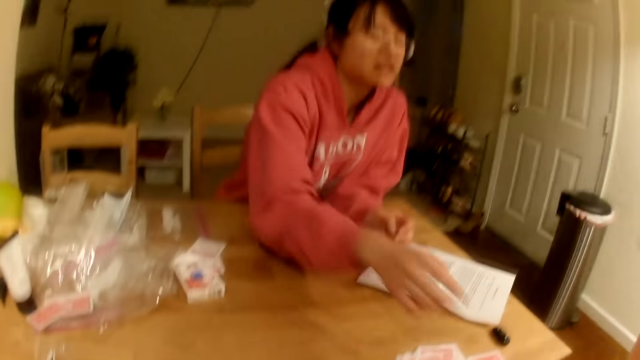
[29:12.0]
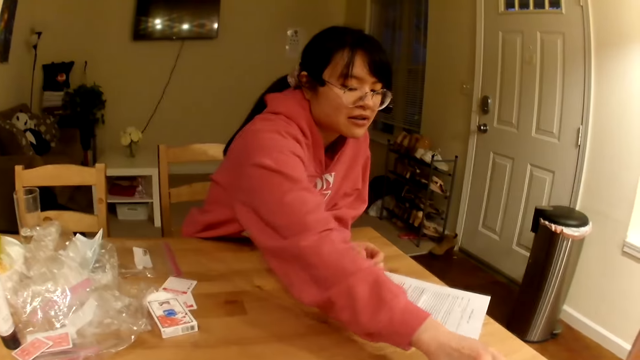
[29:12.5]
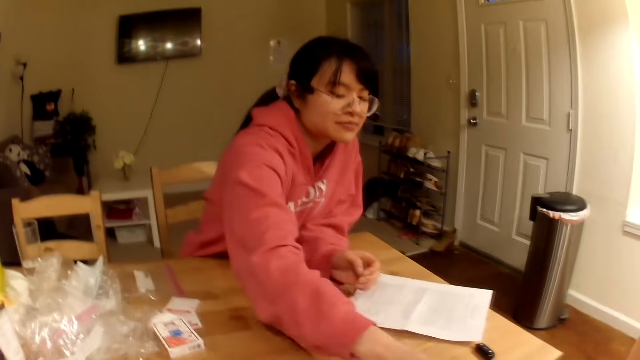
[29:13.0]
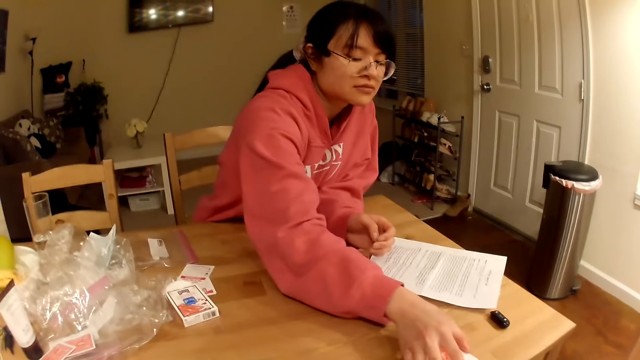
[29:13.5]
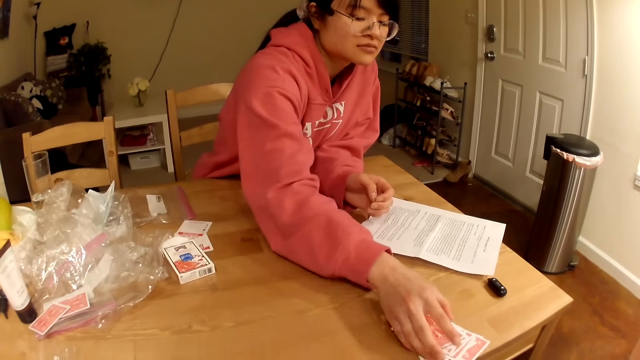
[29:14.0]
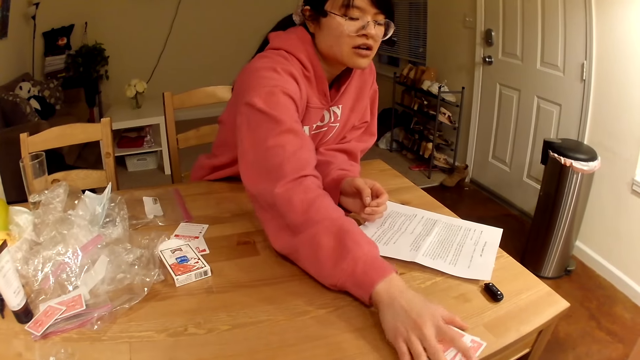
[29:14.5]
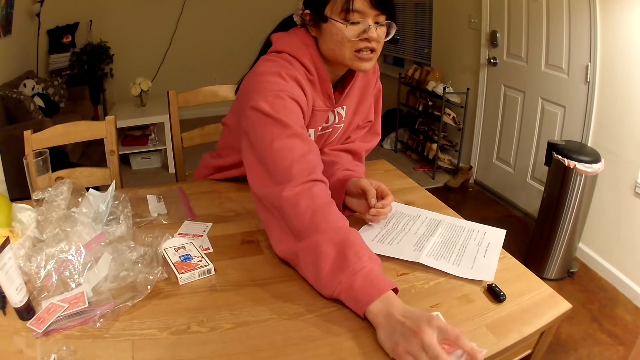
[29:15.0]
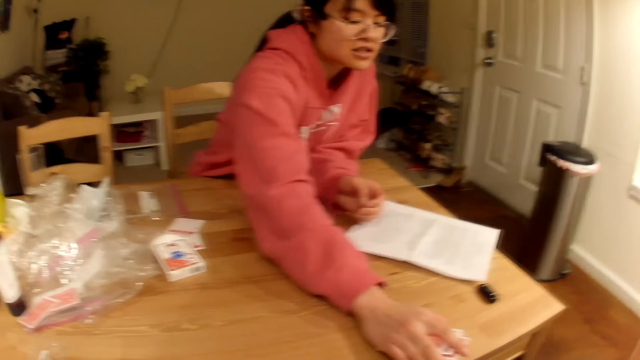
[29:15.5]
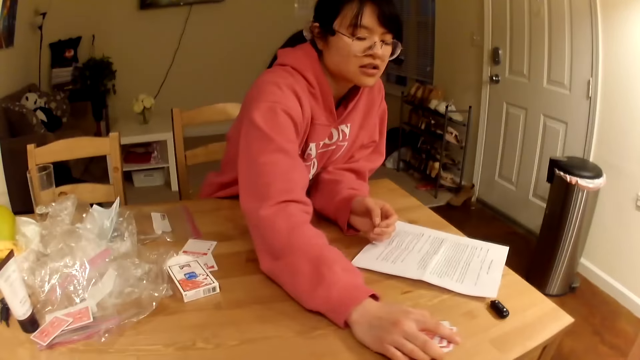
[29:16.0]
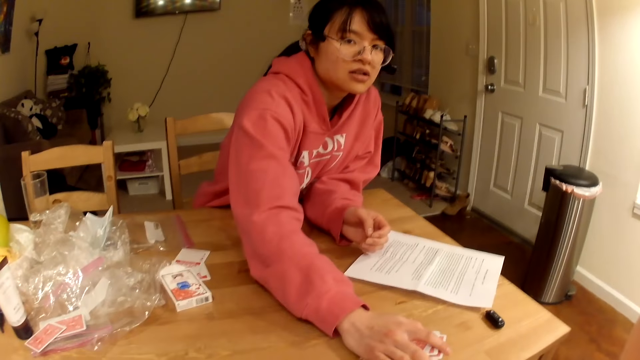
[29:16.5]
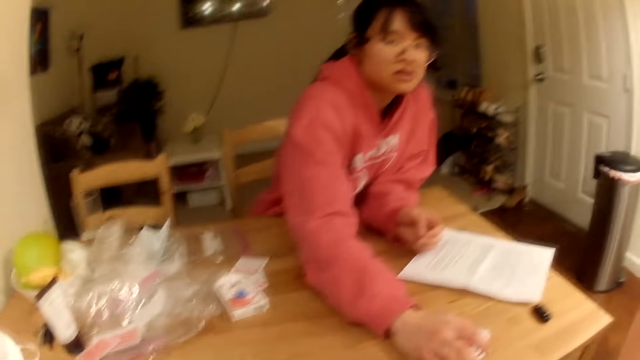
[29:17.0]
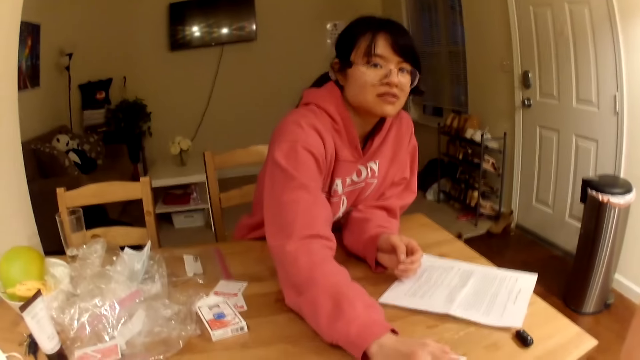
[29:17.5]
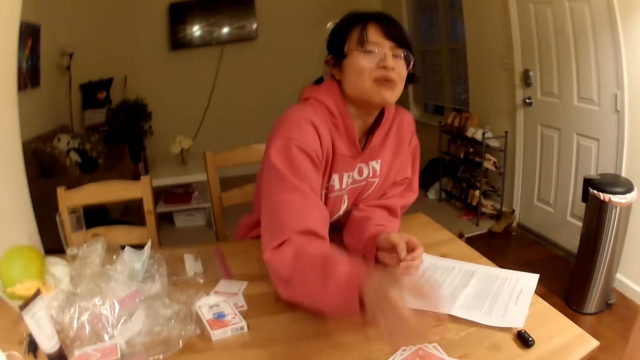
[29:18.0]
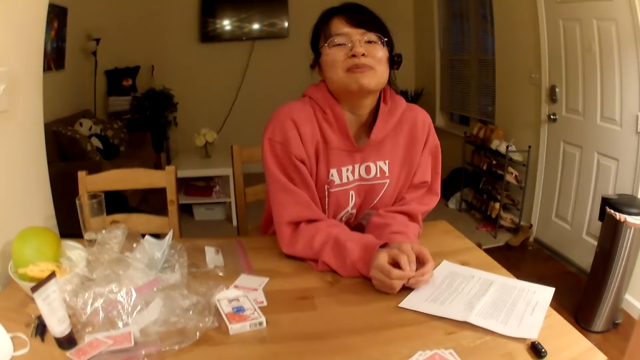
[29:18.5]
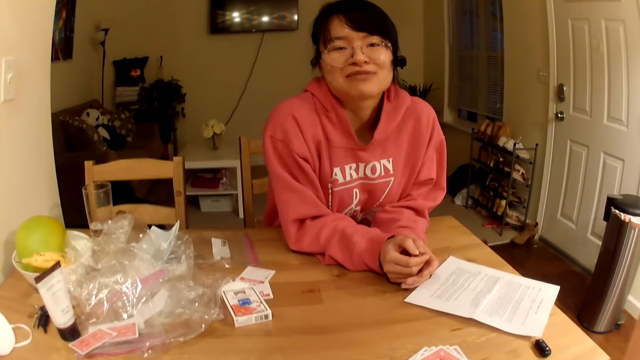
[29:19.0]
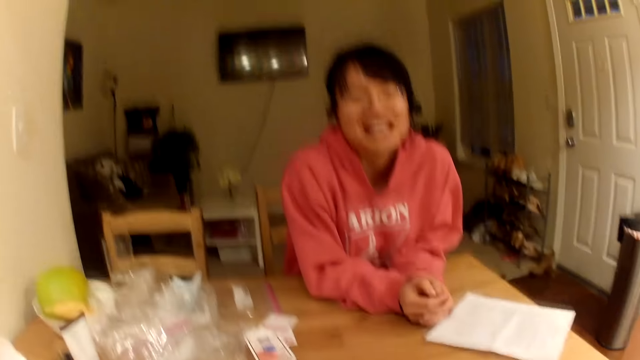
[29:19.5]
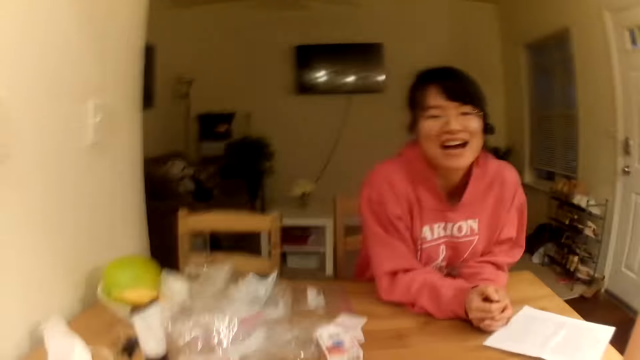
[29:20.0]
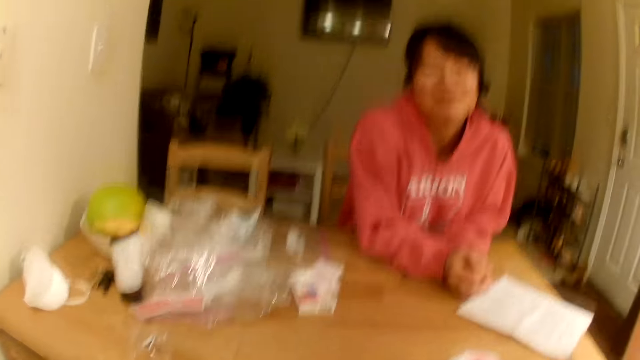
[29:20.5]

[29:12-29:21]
A person touches playing cards on the table.

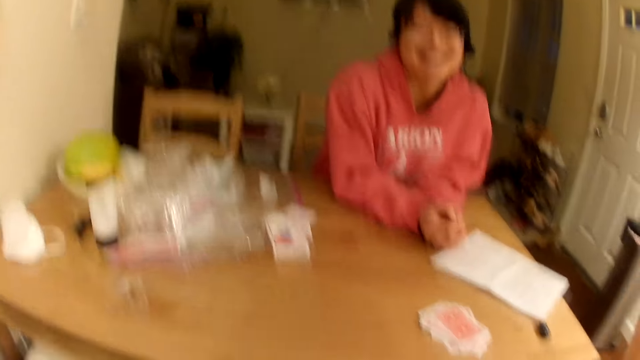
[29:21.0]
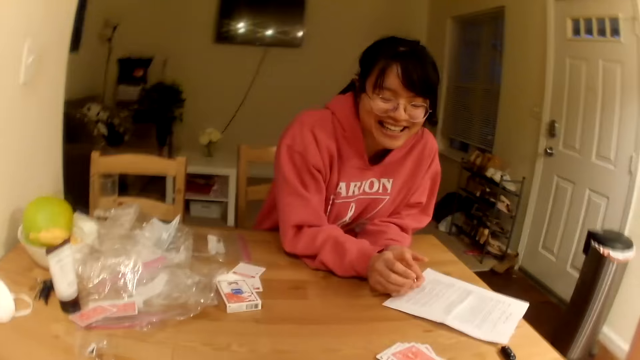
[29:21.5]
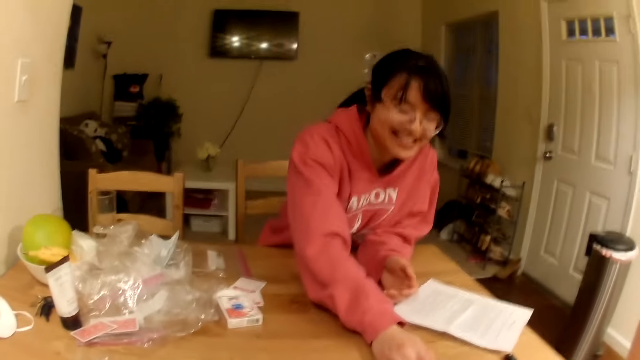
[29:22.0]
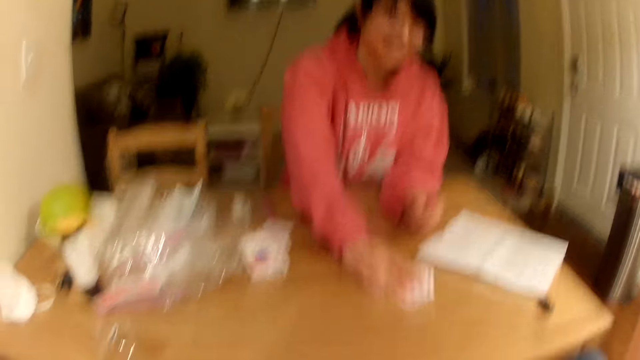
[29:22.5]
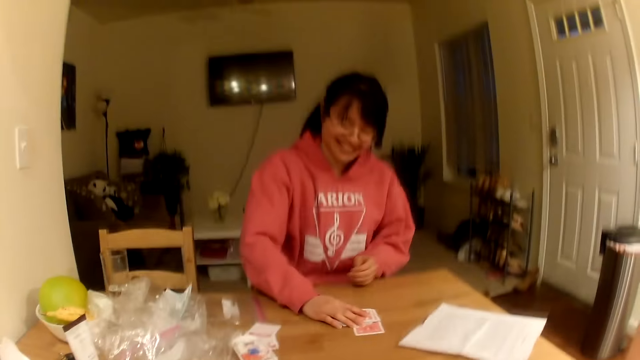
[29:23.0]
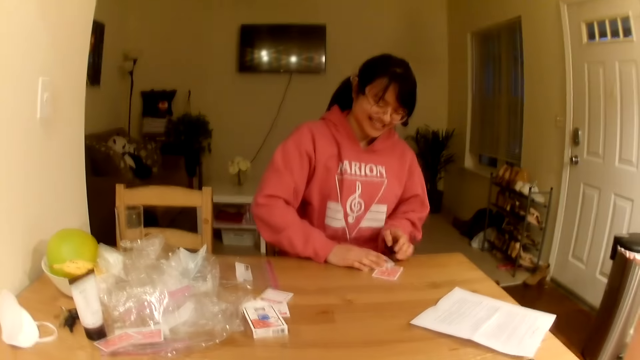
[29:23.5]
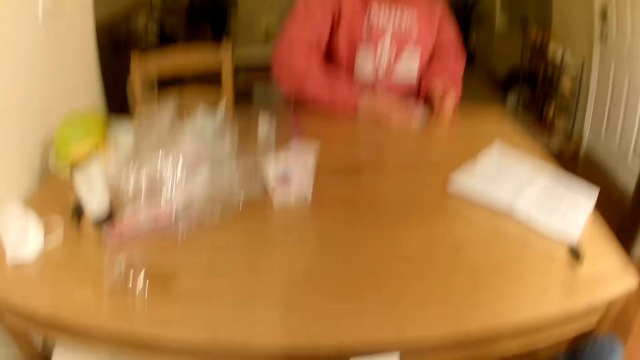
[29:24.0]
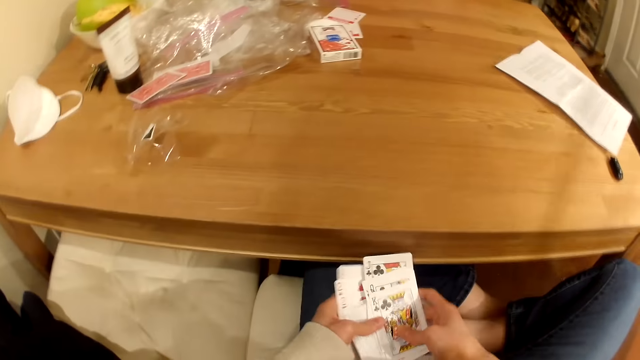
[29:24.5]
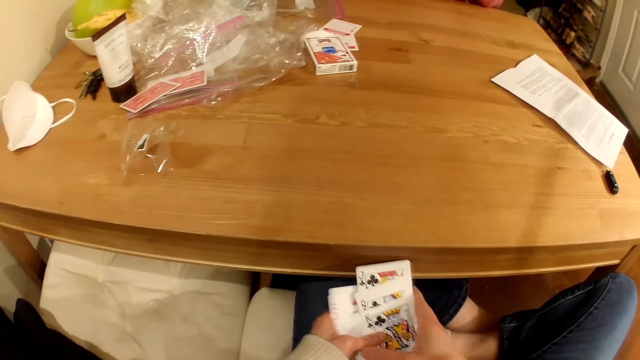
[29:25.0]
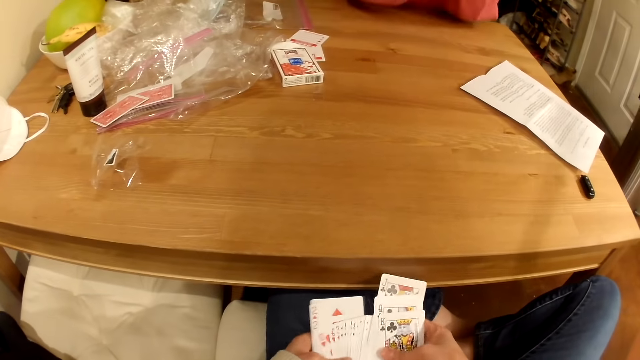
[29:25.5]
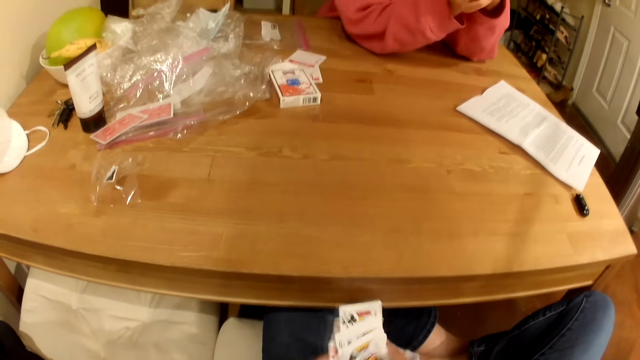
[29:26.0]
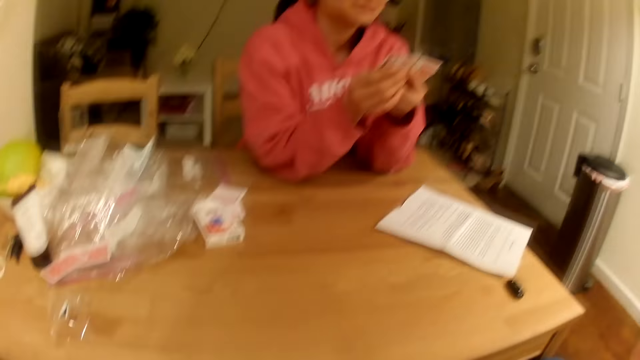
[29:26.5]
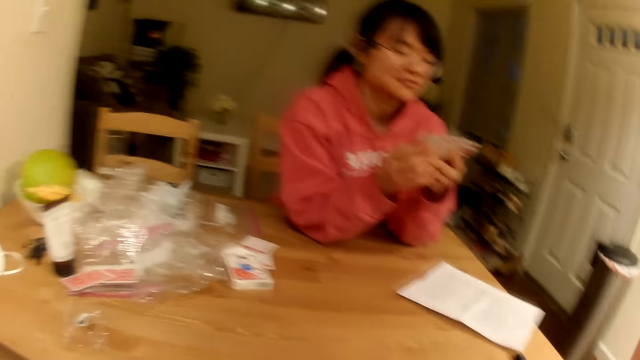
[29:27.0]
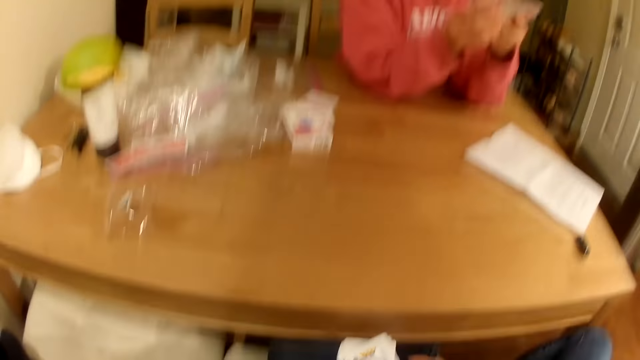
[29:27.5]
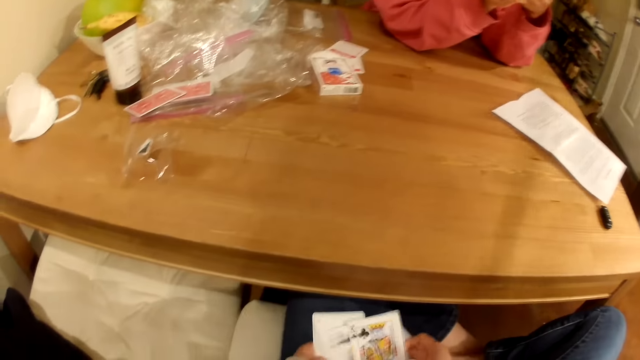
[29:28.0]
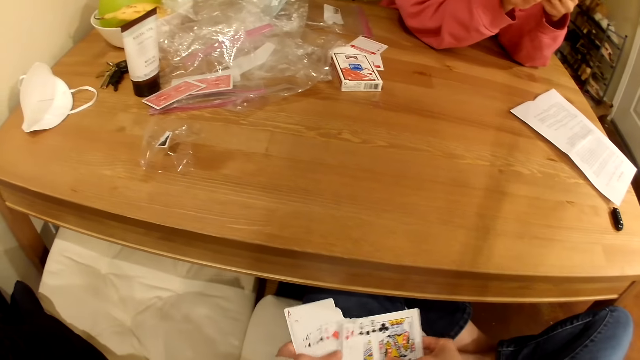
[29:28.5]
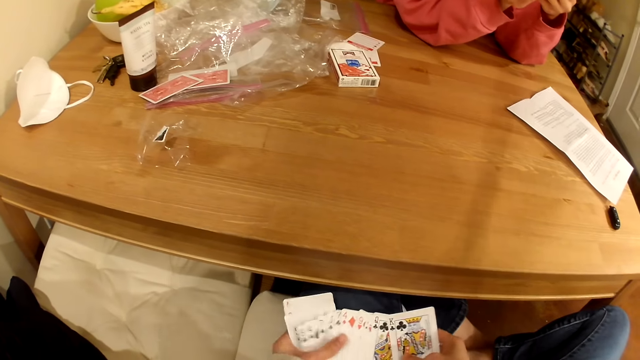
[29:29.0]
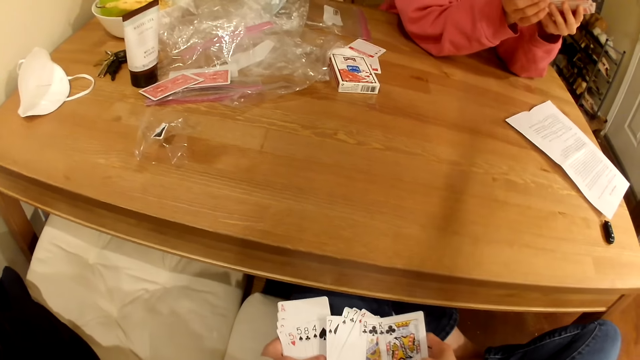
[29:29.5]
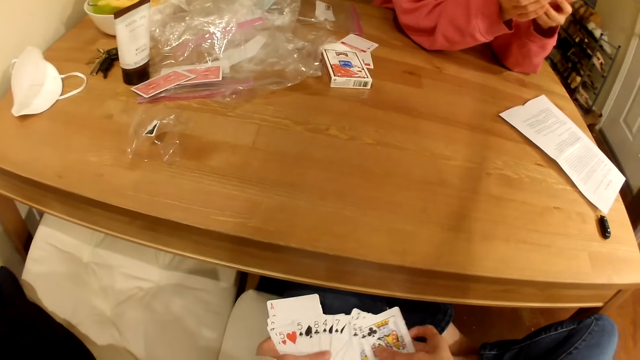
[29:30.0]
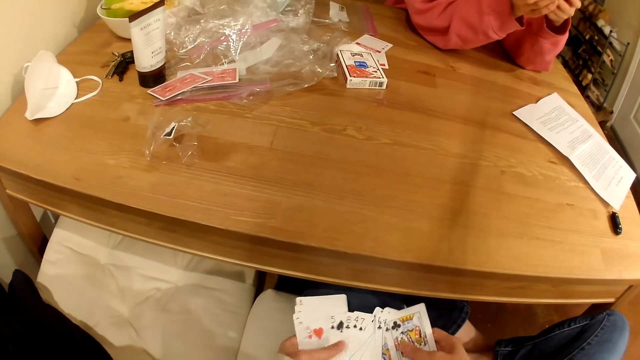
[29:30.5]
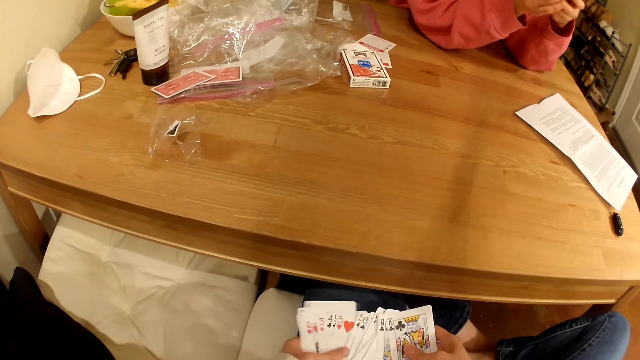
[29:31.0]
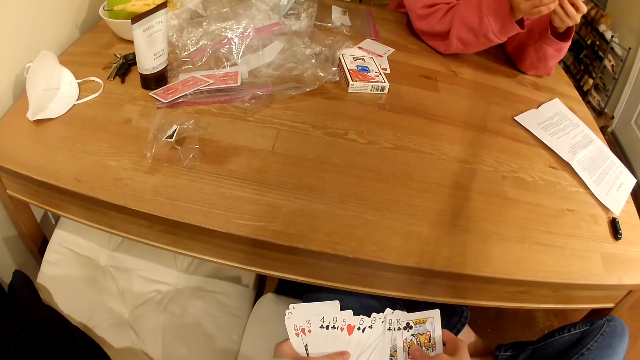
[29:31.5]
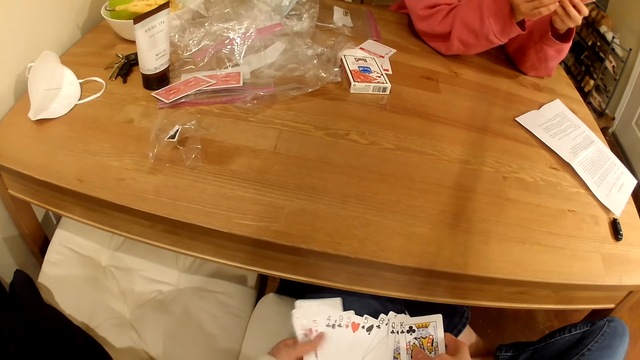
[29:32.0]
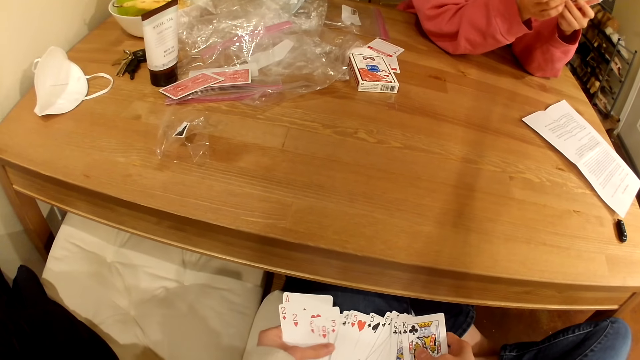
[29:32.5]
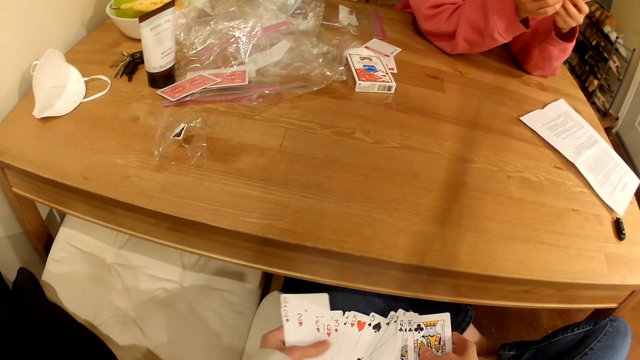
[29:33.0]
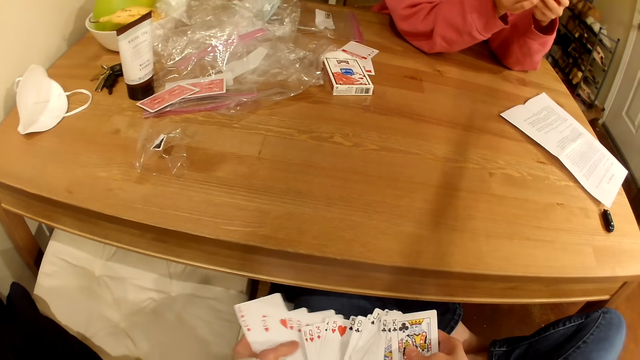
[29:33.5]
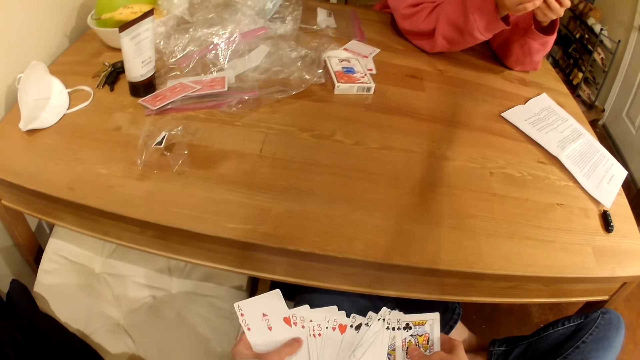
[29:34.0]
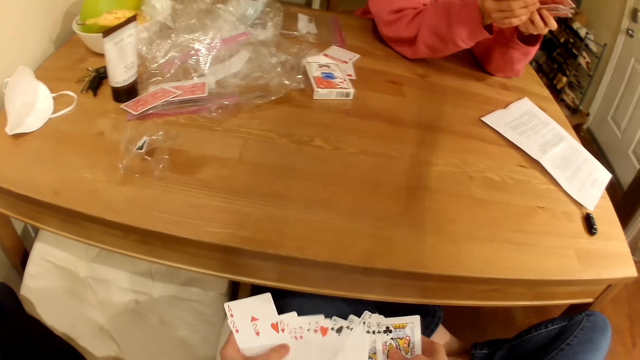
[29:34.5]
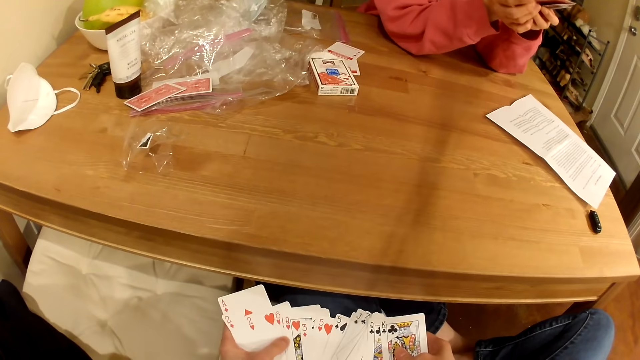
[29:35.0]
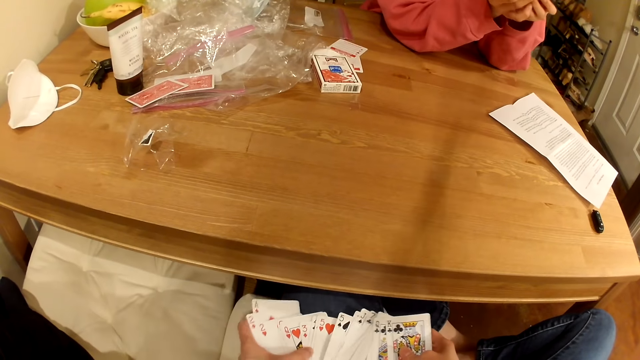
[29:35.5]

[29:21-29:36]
A person picks up playing cards on the table. The camera wearer shuffles the playing cards. They spread their cards. The person shuffles the playing cards. The person talks with the camera wearer.
